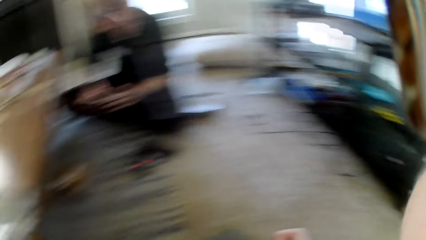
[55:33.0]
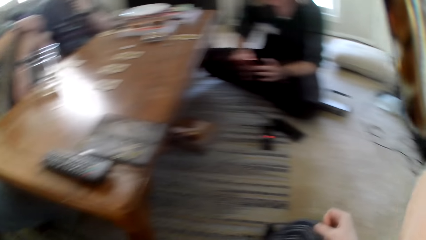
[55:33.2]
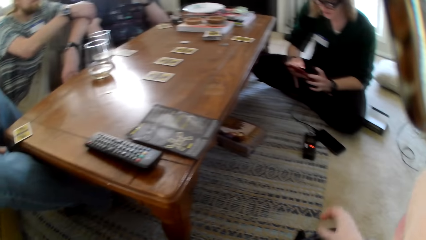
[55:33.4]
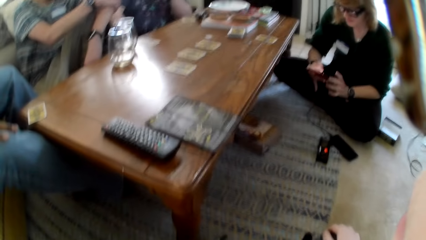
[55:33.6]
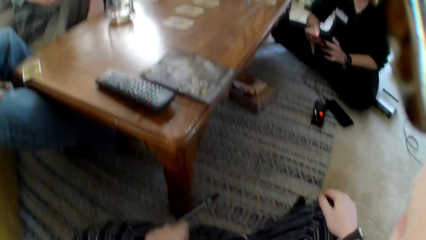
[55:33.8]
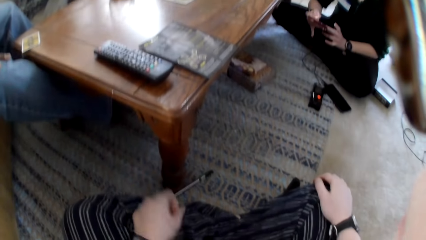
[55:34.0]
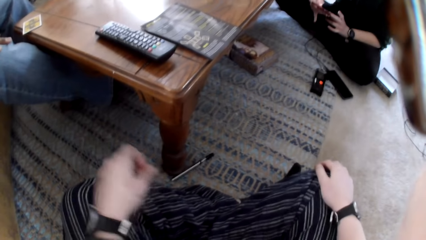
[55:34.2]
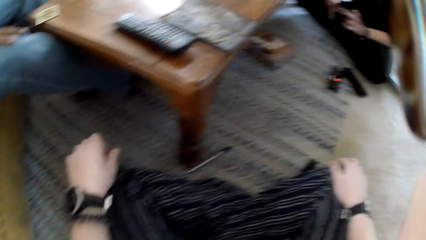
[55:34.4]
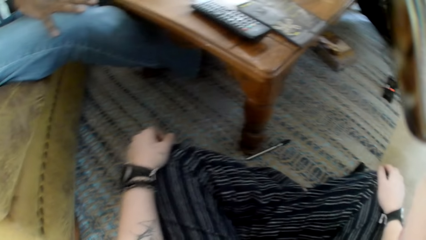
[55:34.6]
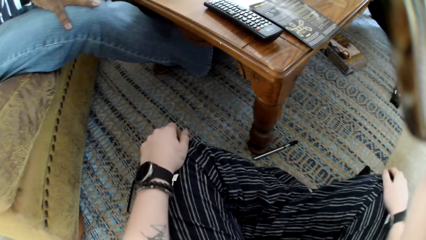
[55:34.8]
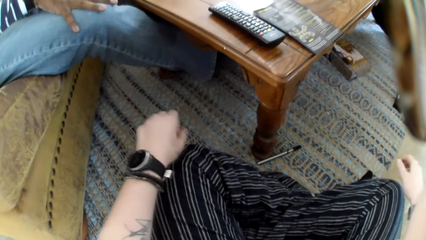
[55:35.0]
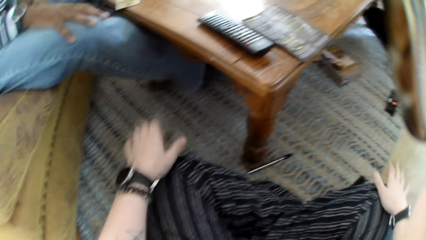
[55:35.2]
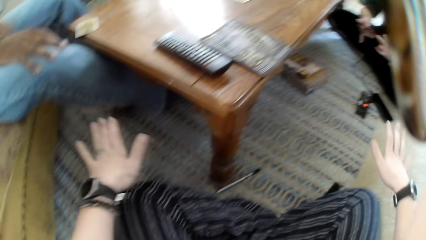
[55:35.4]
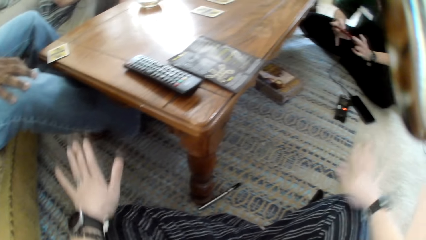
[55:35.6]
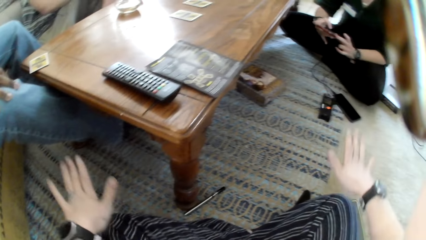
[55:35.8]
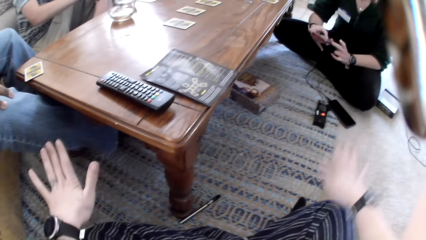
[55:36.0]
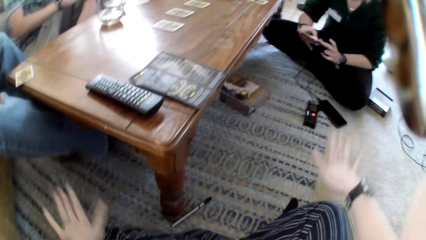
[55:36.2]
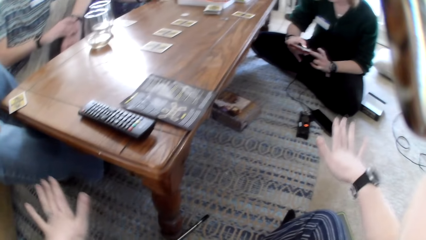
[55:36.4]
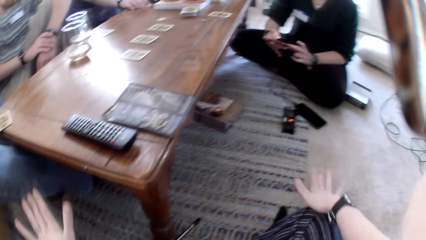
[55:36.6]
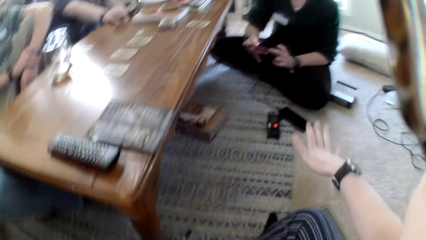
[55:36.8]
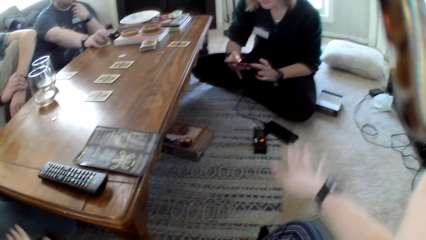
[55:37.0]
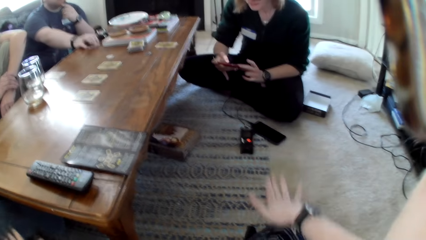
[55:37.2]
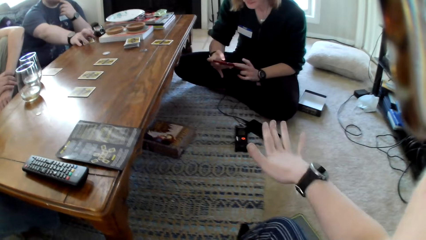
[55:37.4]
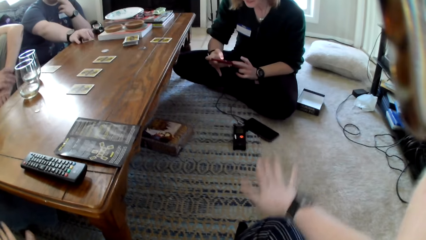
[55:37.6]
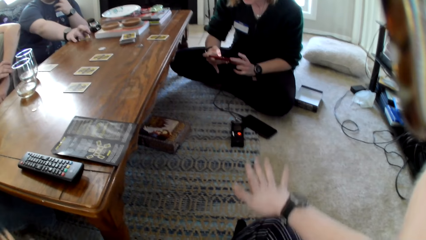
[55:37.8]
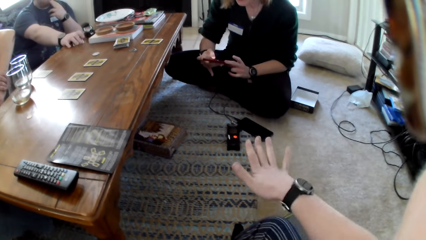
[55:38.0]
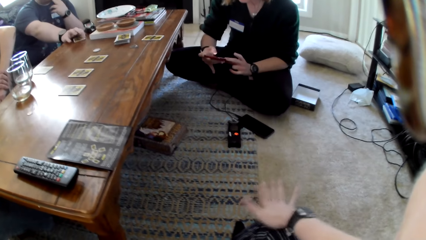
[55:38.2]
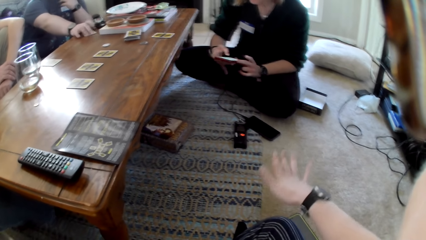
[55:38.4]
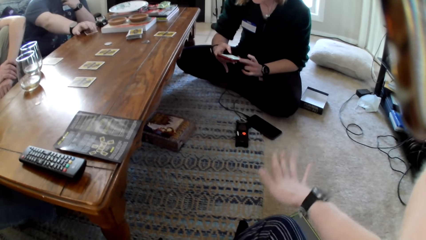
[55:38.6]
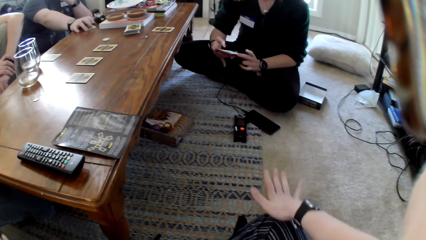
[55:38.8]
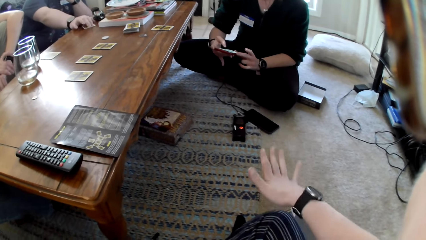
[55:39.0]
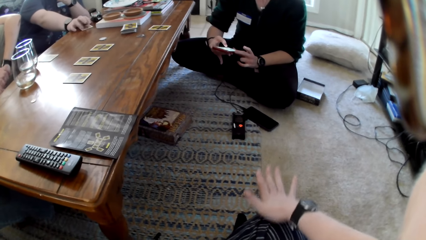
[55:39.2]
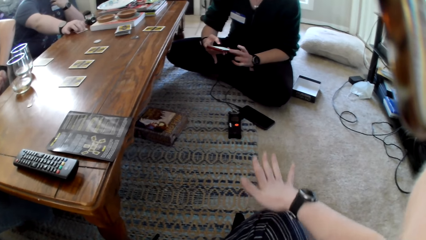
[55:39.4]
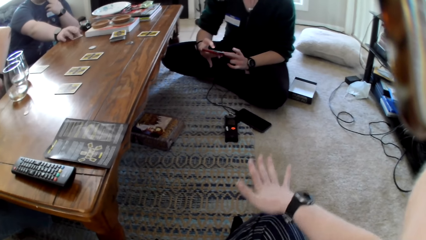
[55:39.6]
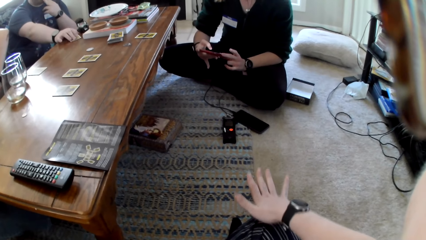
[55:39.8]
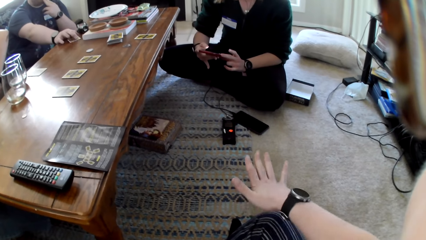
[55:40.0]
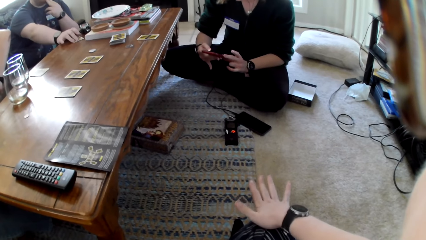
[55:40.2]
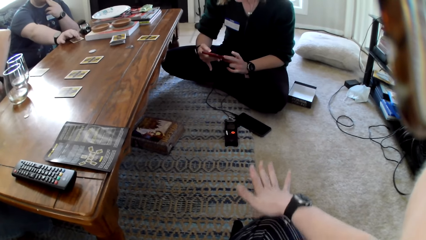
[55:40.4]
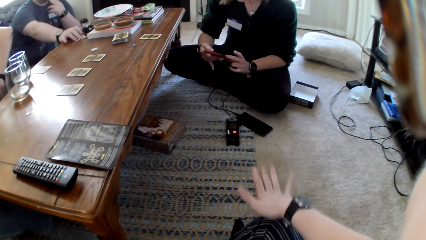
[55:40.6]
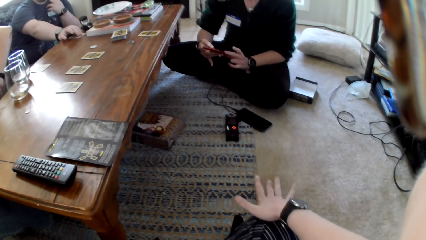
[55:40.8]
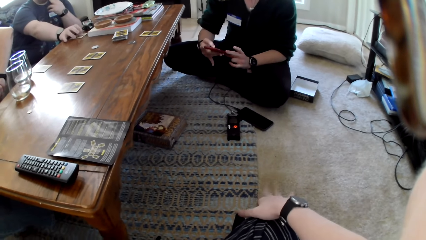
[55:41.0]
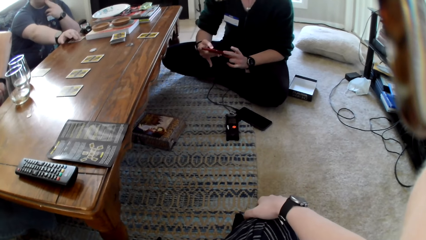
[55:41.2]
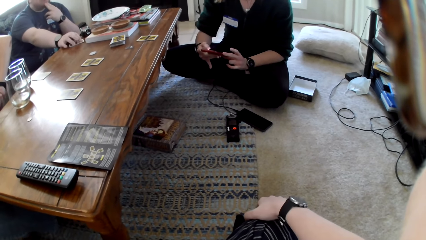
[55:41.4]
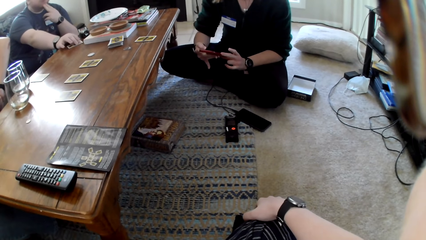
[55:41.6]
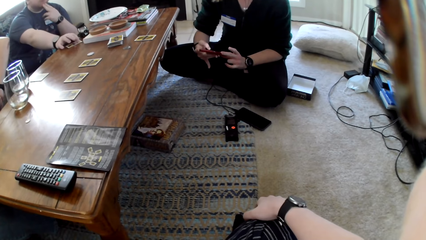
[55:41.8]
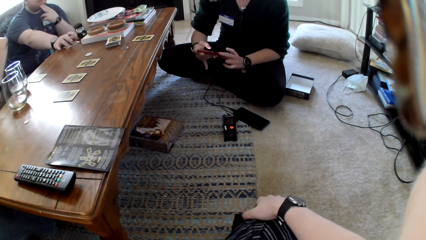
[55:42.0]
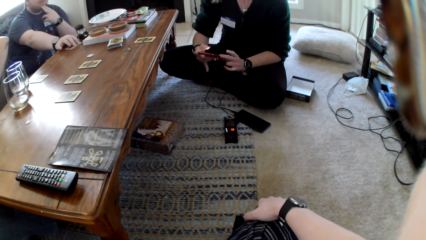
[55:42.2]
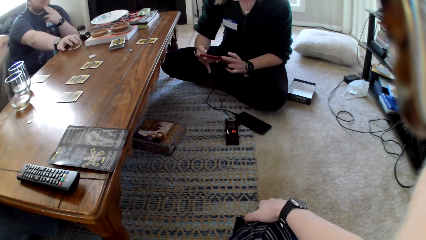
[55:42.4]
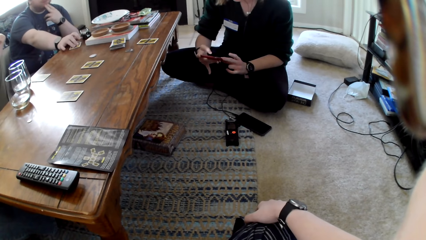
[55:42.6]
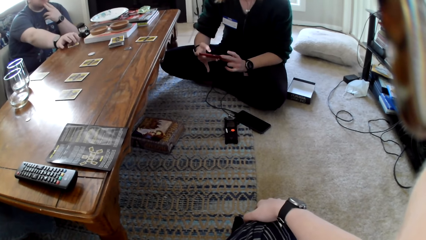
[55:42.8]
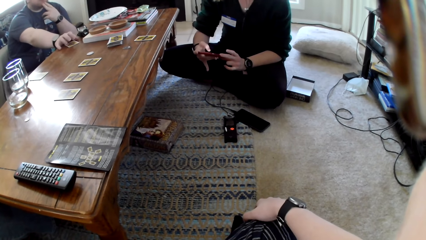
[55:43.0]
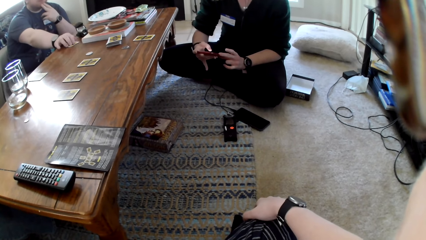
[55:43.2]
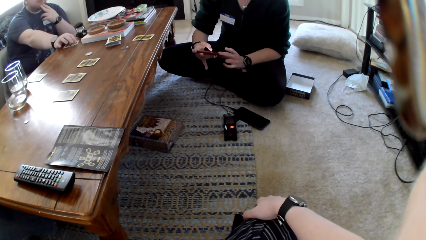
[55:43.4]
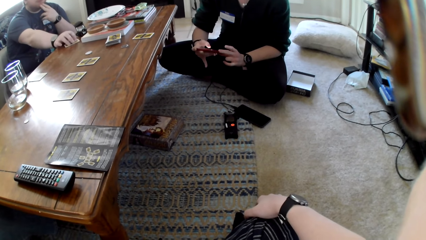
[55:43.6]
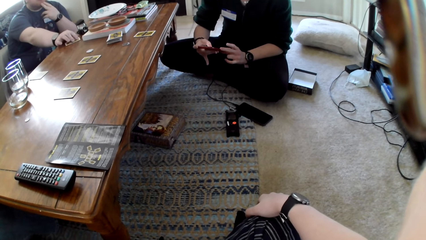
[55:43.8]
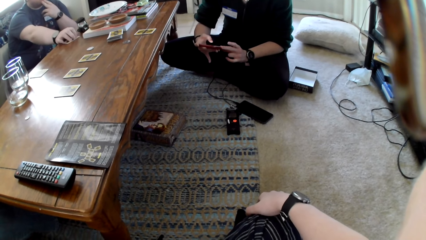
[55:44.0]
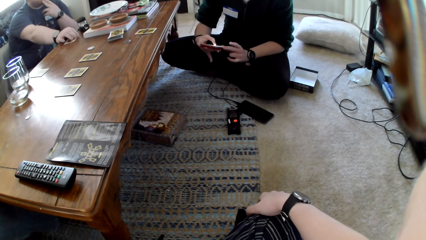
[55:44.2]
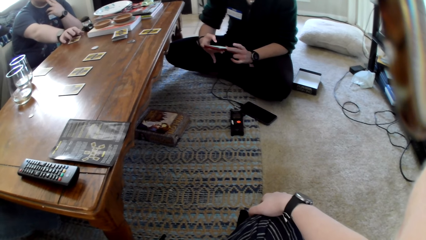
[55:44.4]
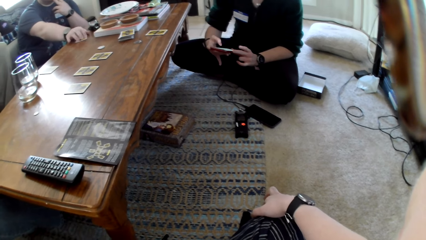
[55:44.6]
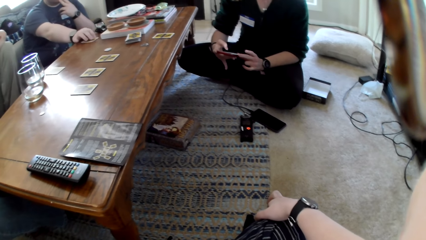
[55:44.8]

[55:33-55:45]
The camera wearer scratches his knee. He bangs his lap with the hands. He taps his knee. A man touches cards on the table. The man holds a card and taps on the card. A woman swipes through her phone.

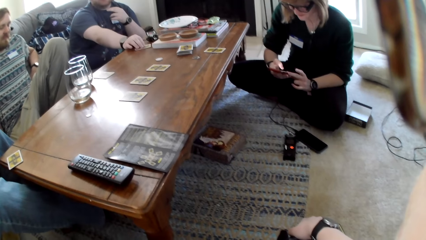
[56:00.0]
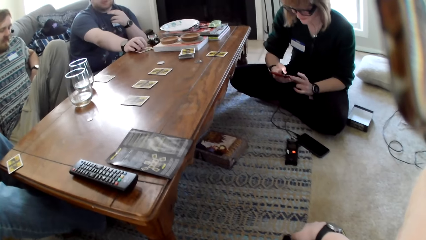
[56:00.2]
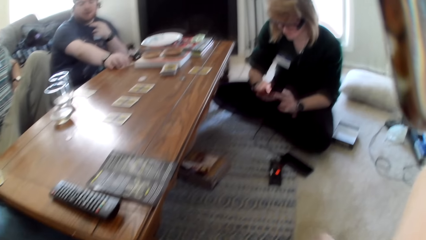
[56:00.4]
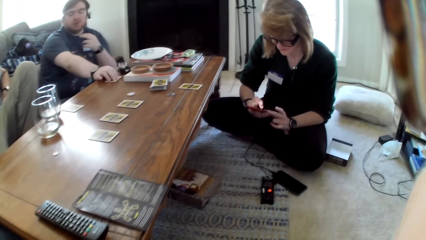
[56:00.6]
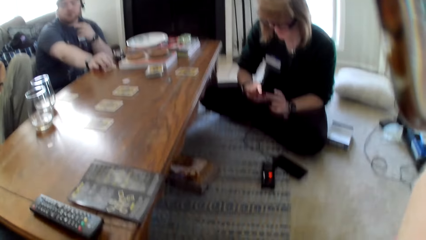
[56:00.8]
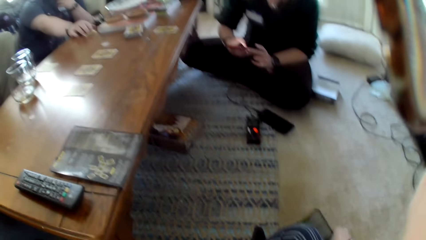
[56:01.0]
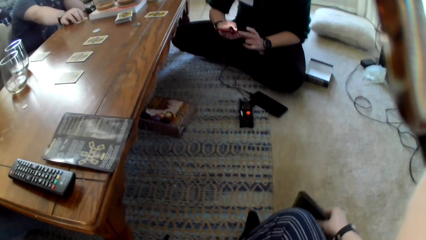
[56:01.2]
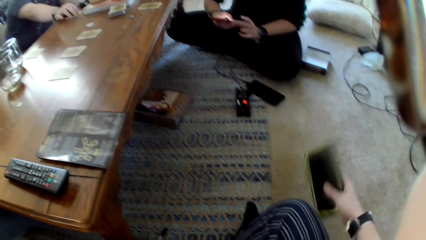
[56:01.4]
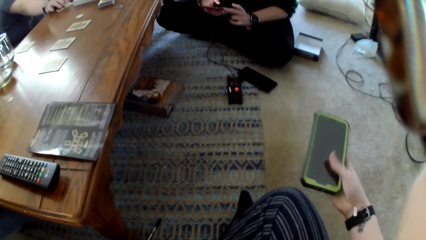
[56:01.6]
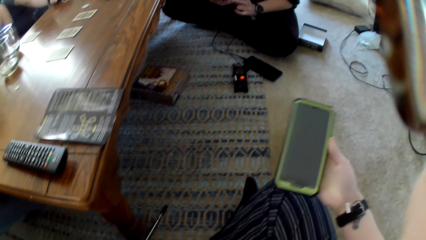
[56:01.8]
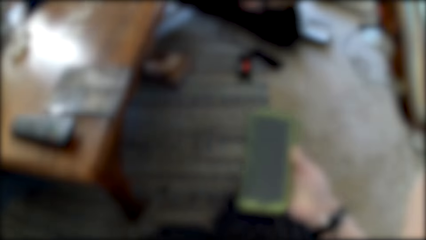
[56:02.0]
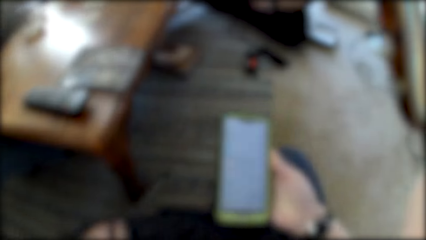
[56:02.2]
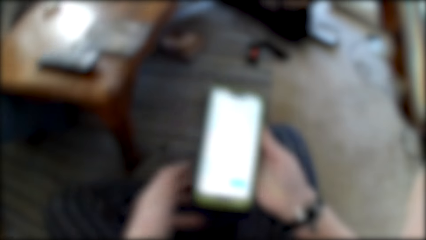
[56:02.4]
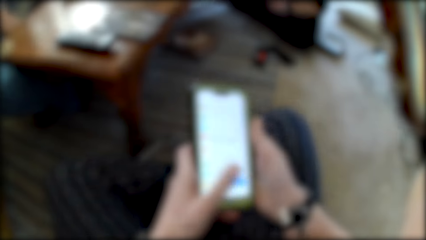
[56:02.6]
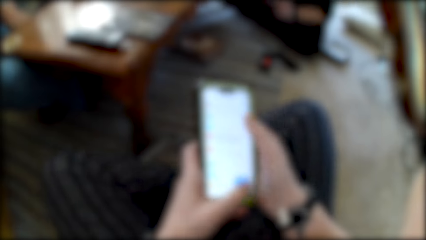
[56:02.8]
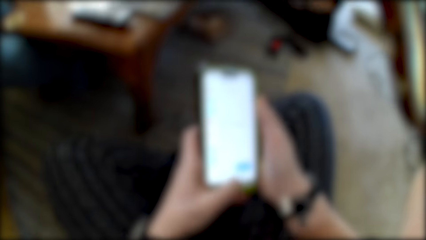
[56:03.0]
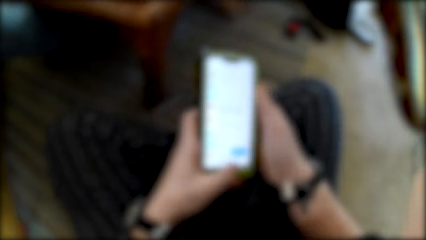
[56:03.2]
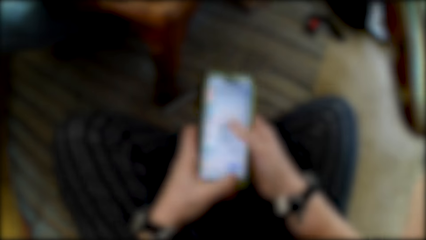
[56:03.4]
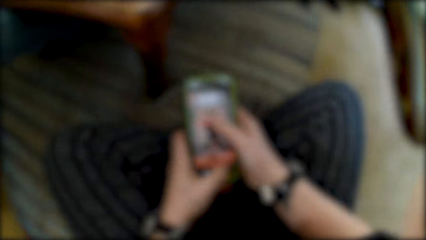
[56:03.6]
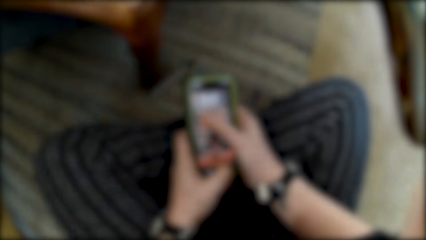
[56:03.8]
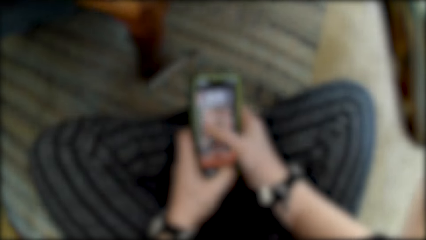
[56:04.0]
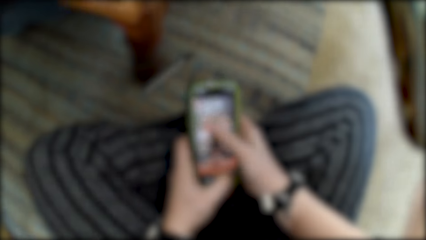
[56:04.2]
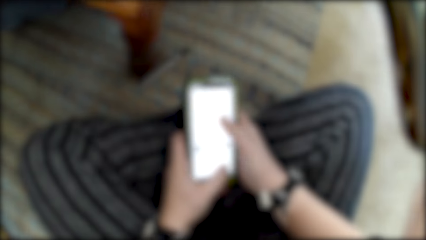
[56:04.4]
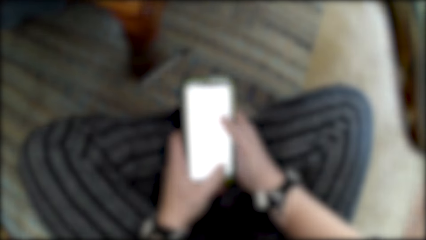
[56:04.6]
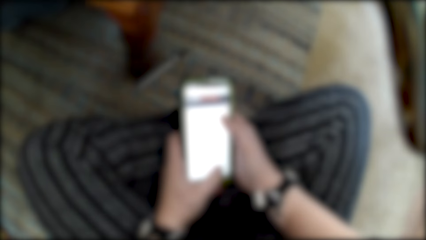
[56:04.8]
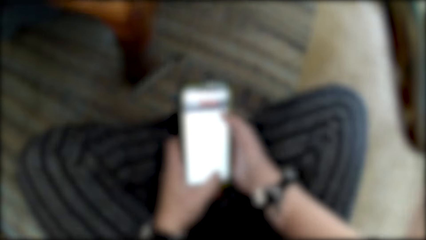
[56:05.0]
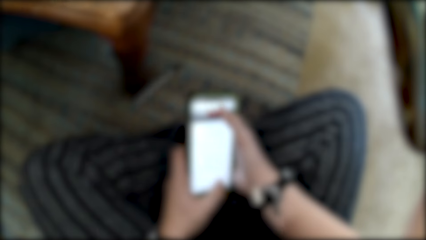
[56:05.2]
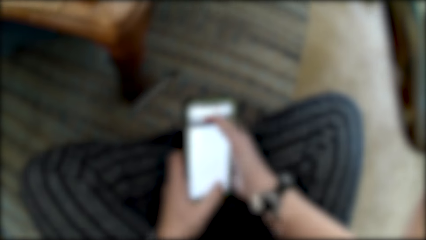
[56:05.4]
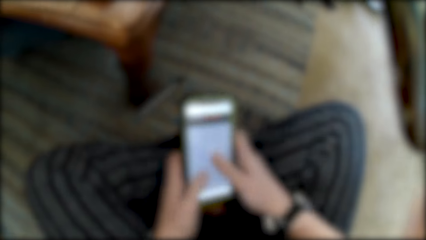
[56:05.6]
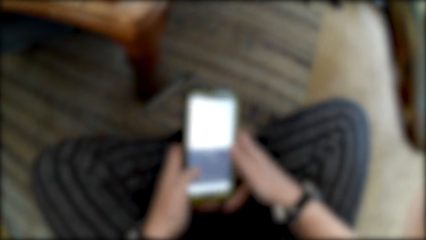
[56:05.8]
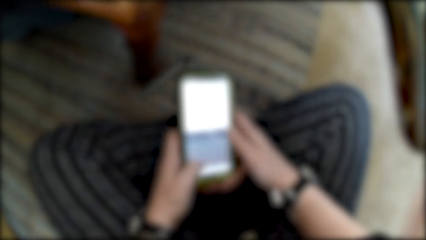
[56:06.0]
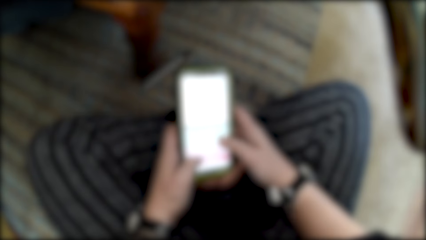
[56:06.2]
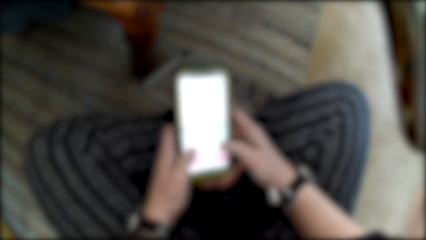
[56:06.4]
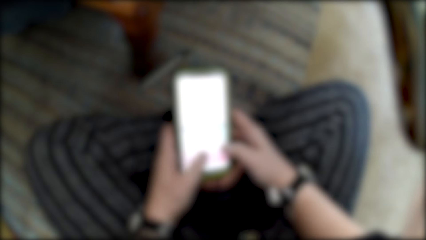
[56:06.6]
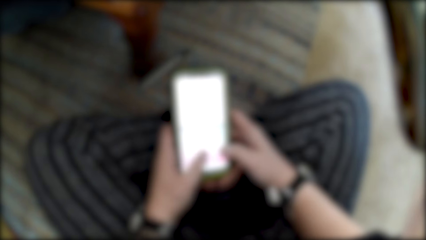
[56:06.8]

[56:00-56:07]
The camera wearer picks up a phone. He holds his phone and unlocks the phone. He uses the phone. He holds the phone with both hands. He holds the phone's screen. He swipes through the phone.
